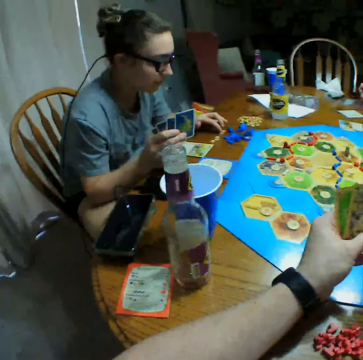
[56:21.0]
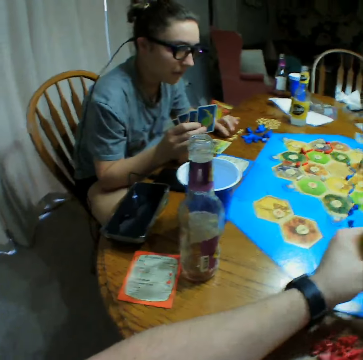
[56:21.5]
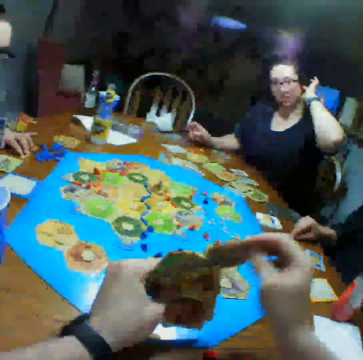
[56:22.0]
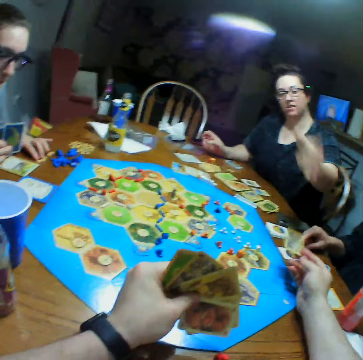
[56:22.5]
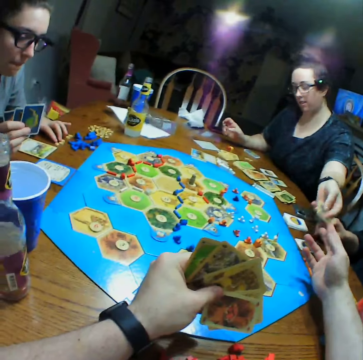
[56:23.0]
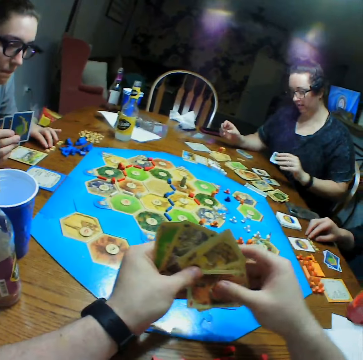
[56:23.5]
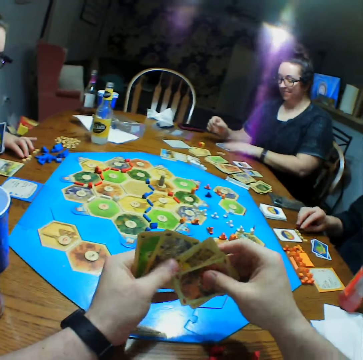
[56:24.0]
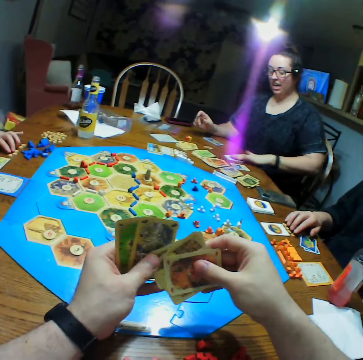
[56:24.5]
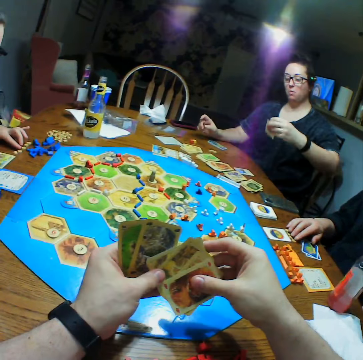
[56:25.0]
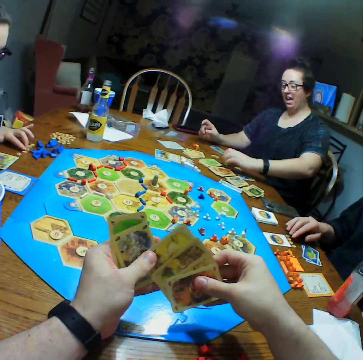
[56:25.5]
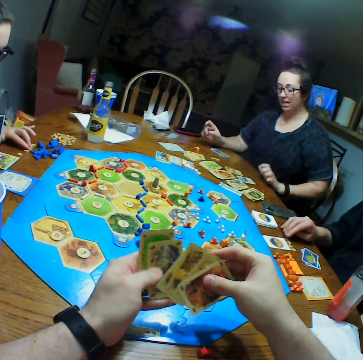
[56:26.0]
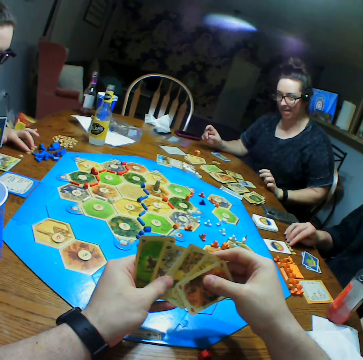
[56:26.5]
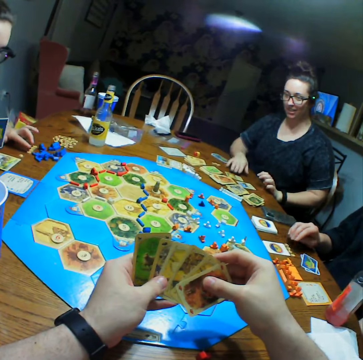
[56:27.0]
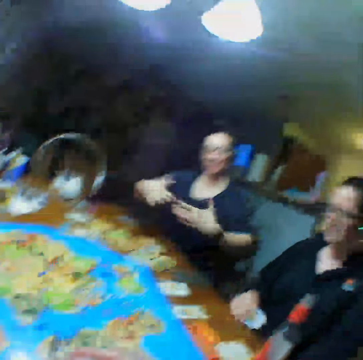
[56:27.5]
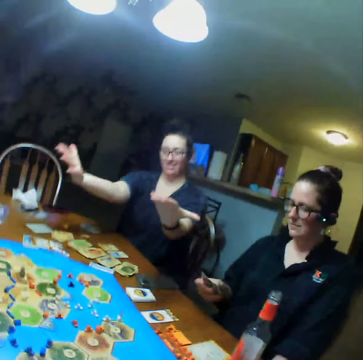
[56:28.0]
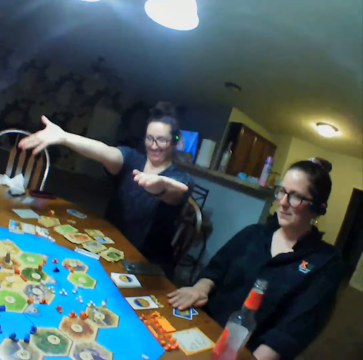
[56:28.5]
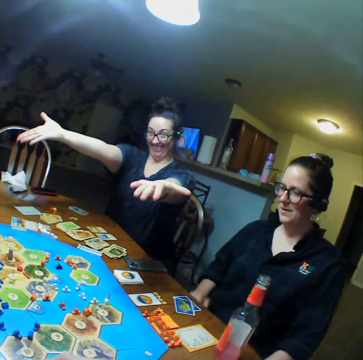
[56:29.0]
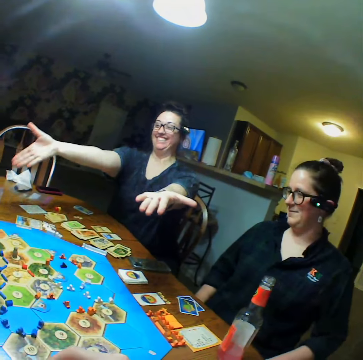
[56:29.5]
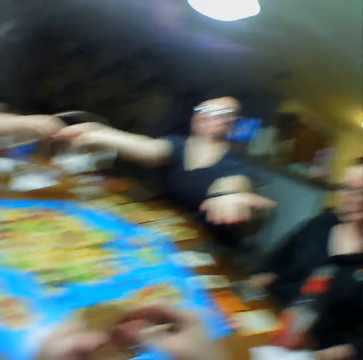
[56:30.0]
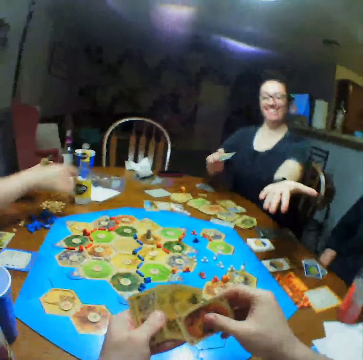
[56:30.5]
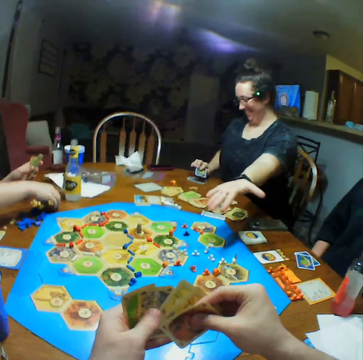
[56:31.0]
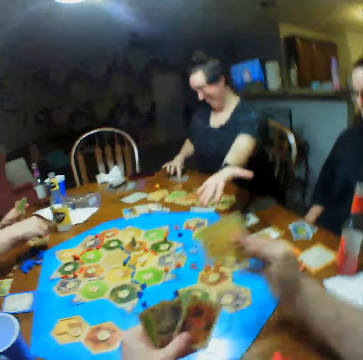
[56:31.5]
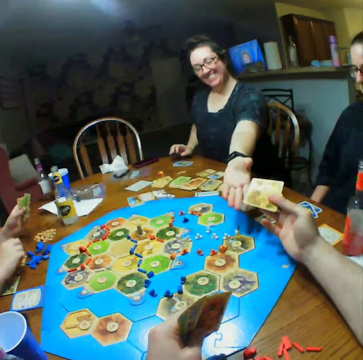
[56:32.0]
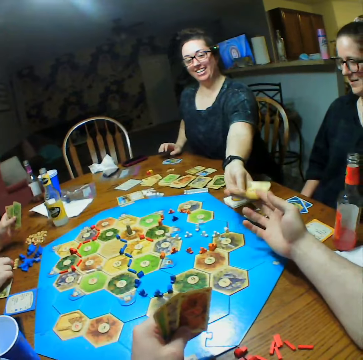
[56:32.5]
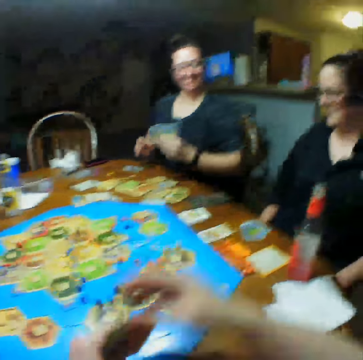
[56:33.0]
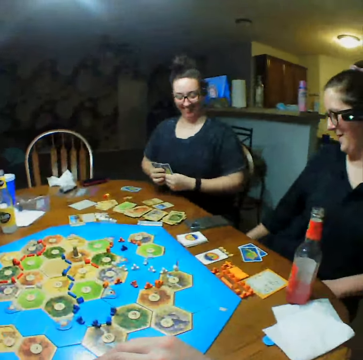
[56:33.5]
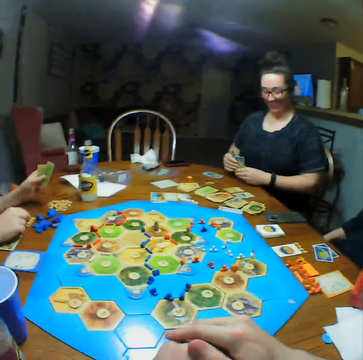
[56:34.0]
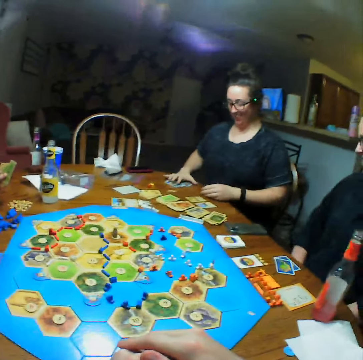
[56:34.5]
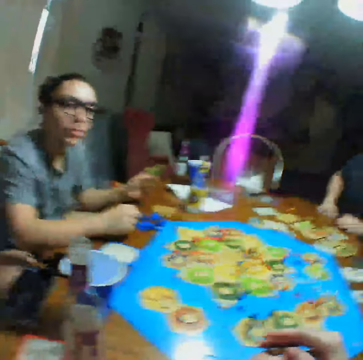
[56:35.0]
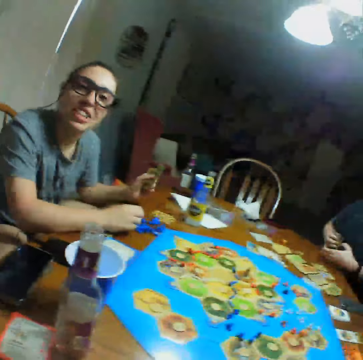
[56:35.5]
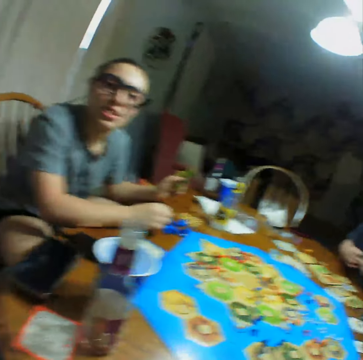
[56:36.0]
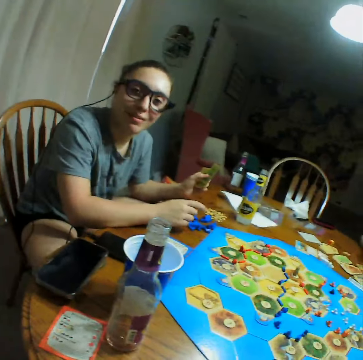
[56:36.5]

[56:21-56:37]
The camera wearer gives a card to a woman. The woman places a card on the table, moves a card on the table, and talks. Another woman gives the first woman a card. The camera wearer gives a card to the first woman. The first woman places cards on the table.

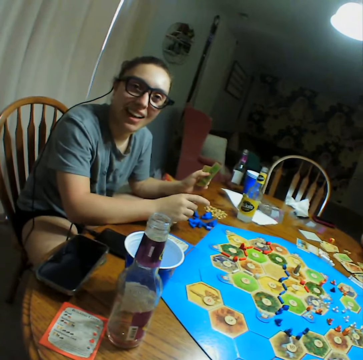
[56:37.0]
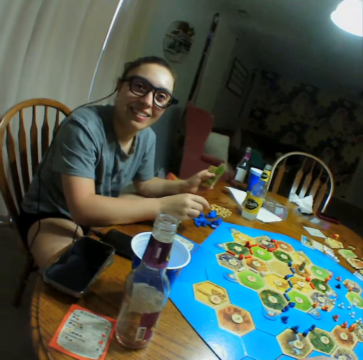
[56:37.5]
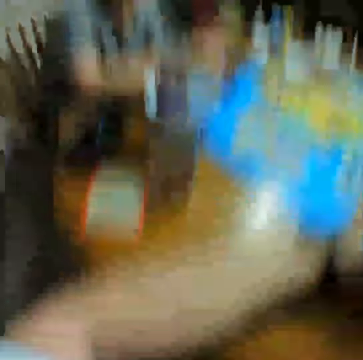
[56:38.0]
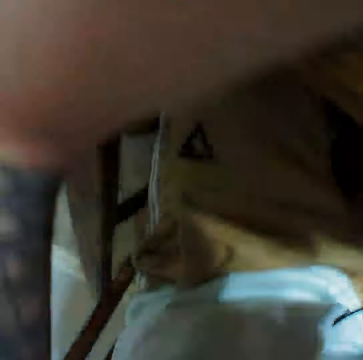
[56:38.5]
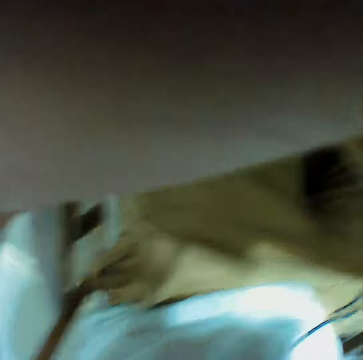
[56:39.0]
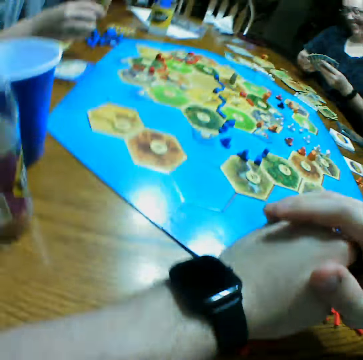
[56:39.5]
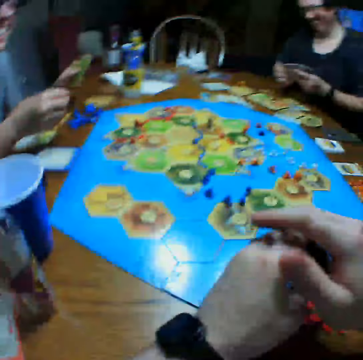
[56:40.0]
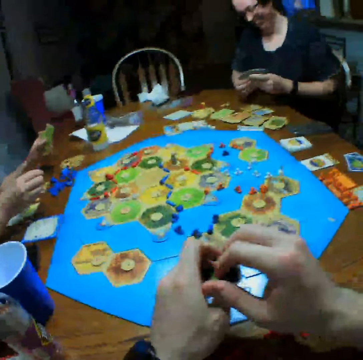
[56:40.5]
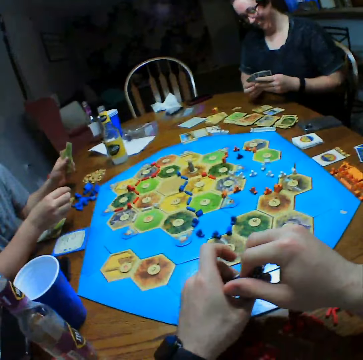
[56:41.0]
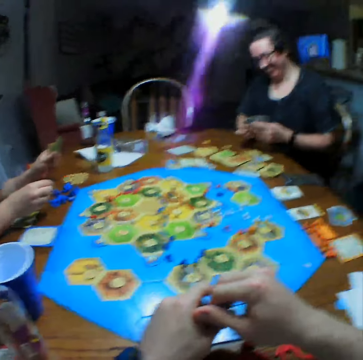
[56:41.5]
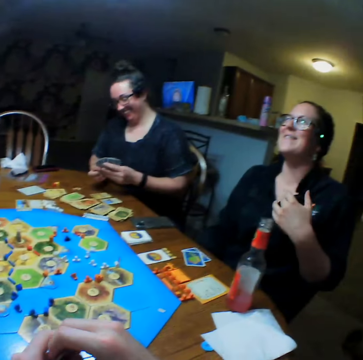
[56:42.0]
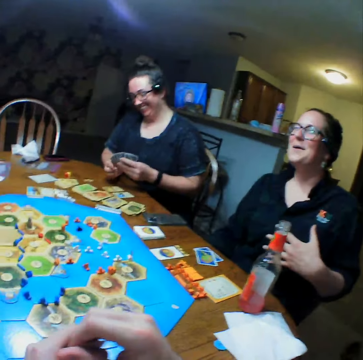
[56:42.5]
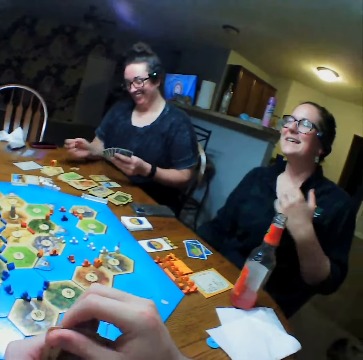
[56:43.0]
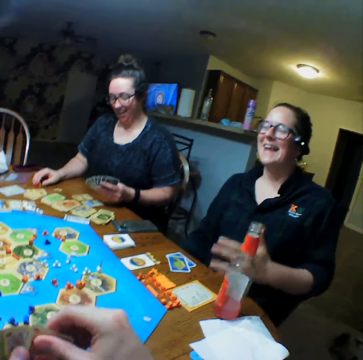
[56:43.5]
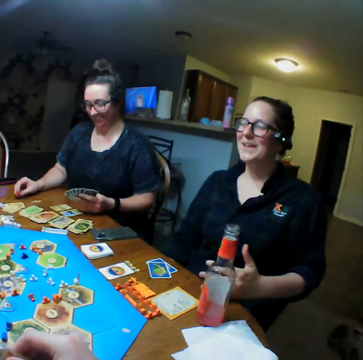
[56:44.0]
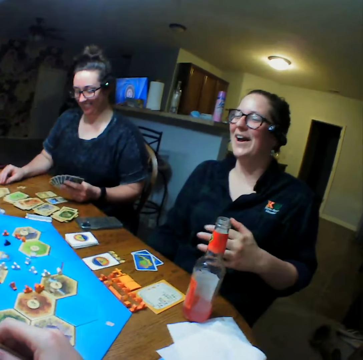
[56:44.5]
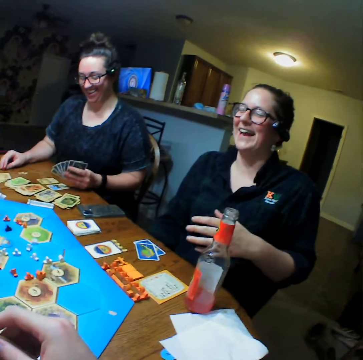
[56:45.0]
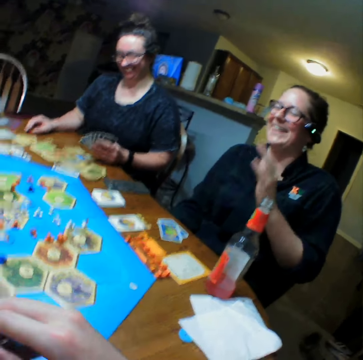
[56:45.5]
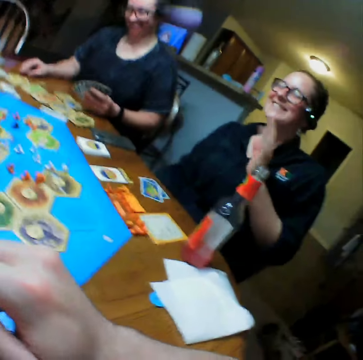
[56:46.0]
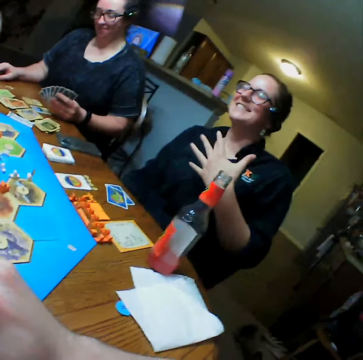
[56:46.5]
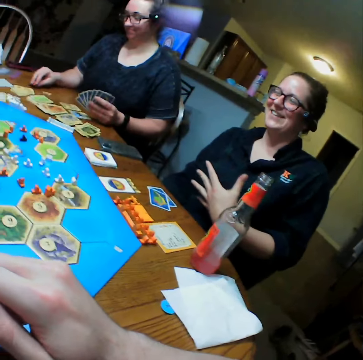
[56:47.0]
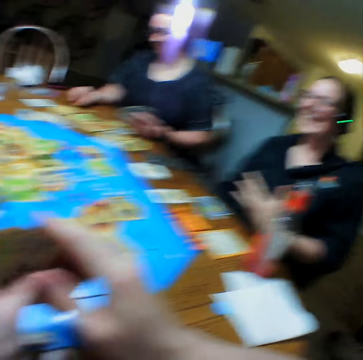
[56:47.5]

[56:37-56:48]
A woman talks to the camera wearer. Another woman talks.

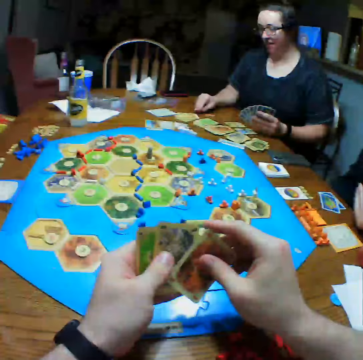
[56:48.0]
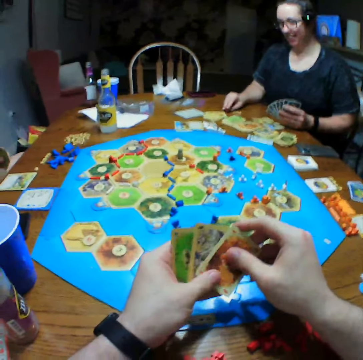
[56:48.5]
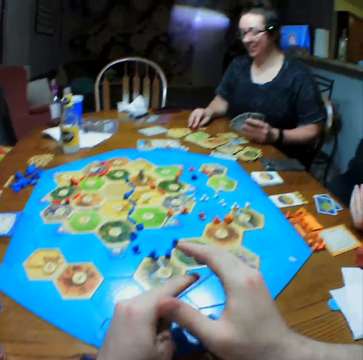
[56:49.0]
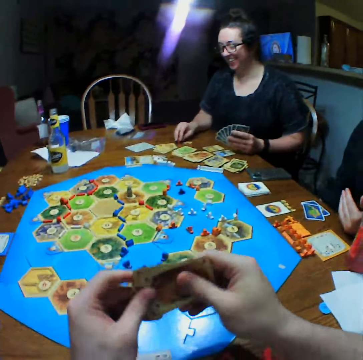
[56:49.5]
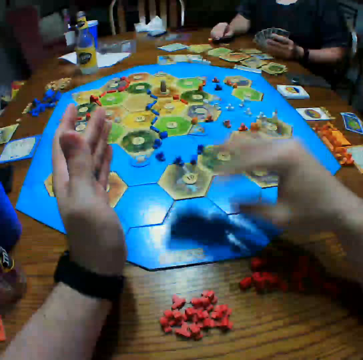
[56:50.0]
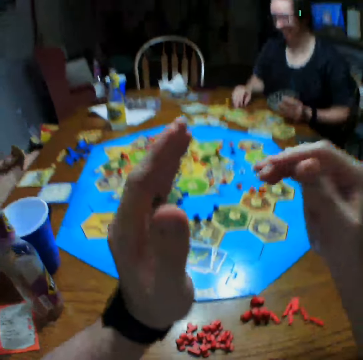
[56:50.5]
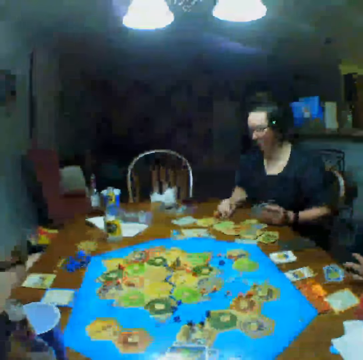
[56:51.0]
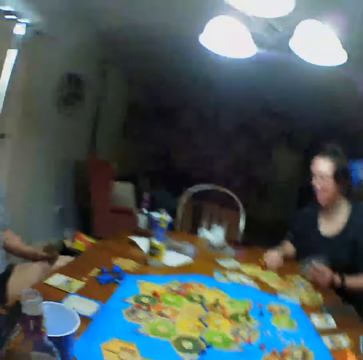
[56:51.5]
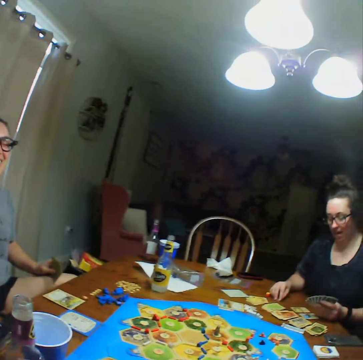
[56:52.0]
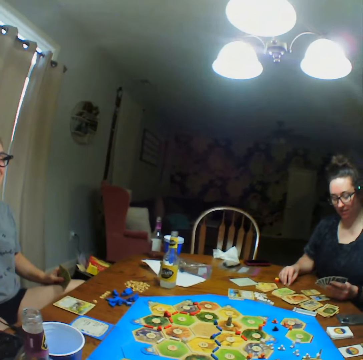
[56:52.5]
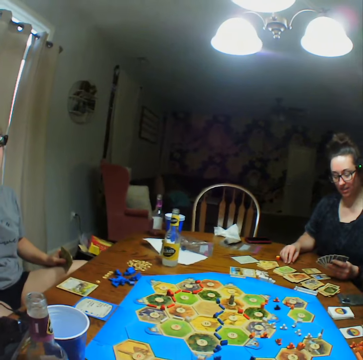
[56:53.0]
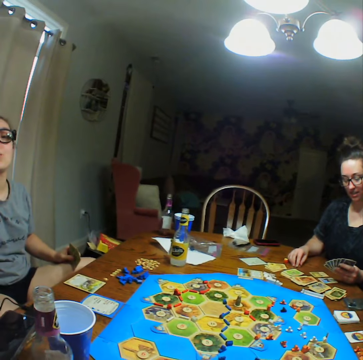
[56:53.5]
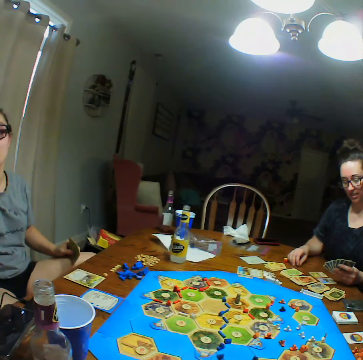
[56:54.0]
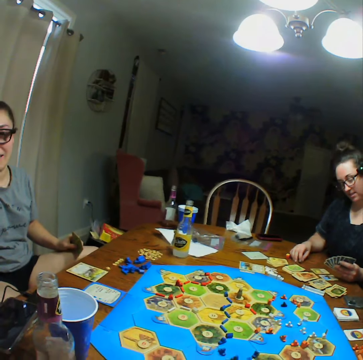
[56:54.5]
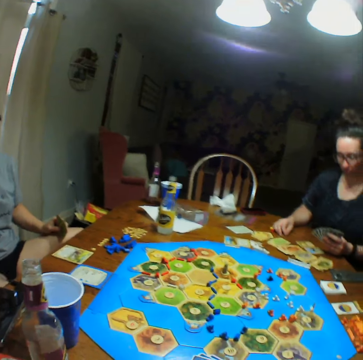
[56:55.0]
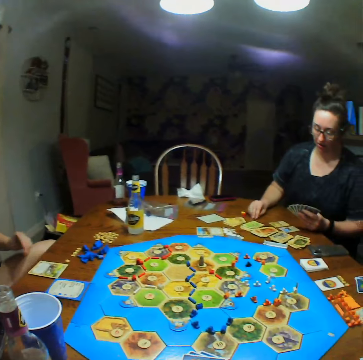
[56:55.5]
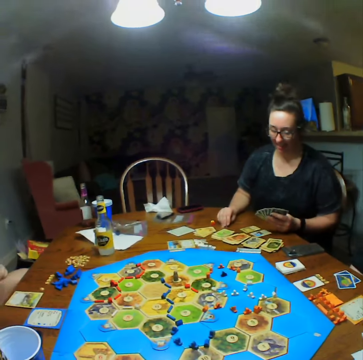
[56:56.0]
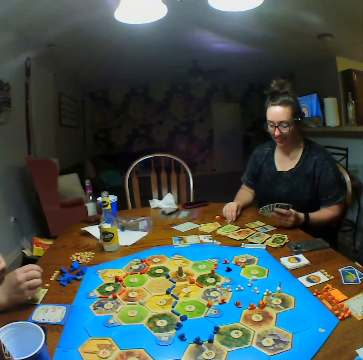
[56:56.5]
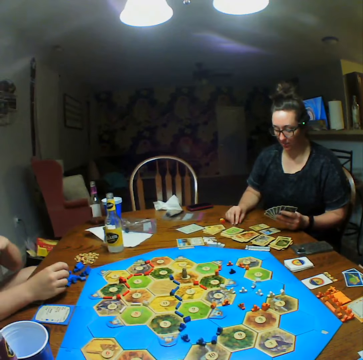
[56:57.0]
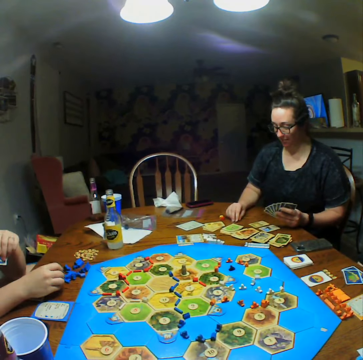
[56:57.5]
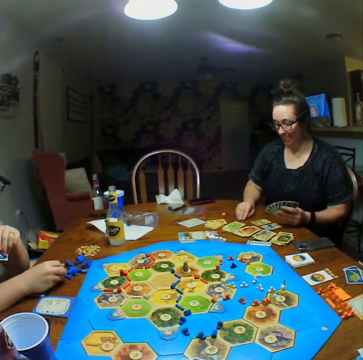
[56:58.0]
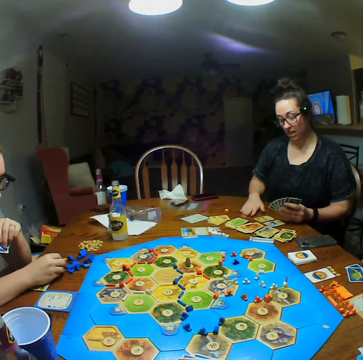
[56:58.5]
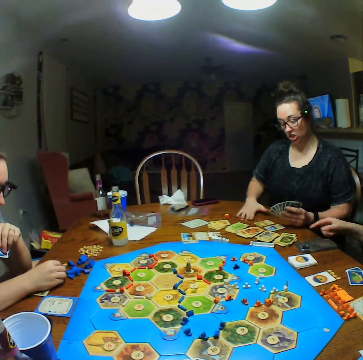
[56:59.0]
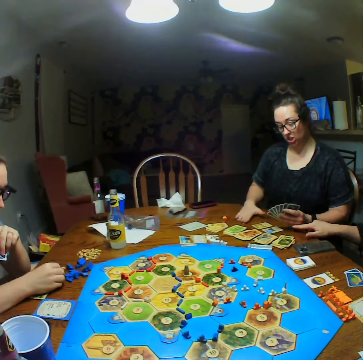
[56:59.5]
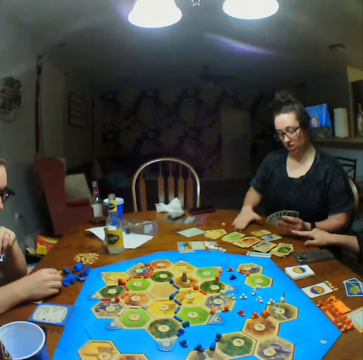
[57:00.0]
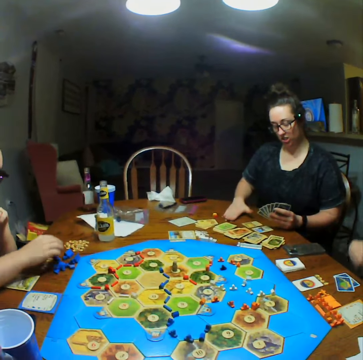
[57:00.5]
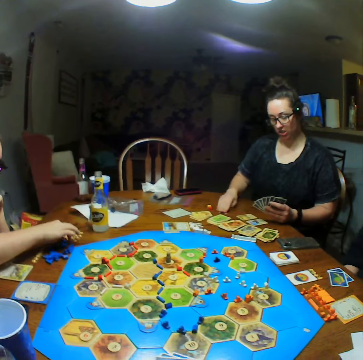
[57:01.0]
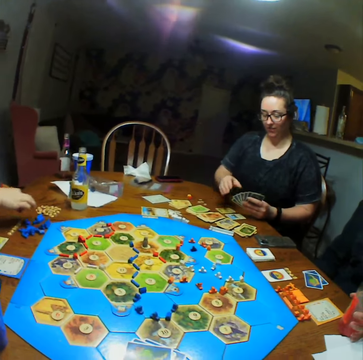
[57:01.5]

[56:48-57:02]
The camera wearer puts the cards on the table. A woman talks to the camera wearer. Another woman moves pieces on the table.
